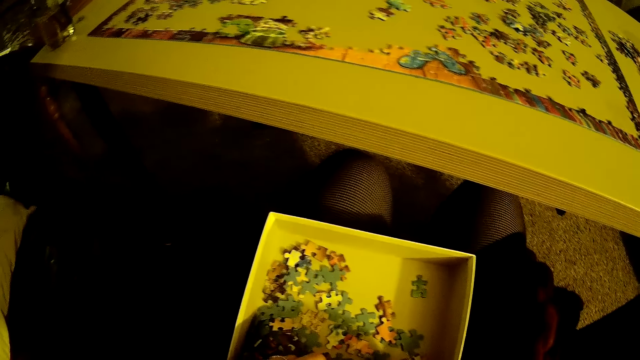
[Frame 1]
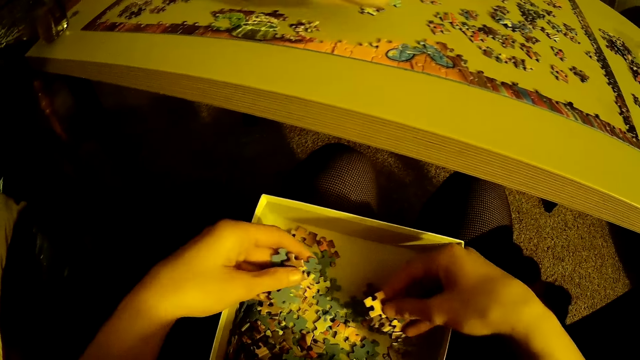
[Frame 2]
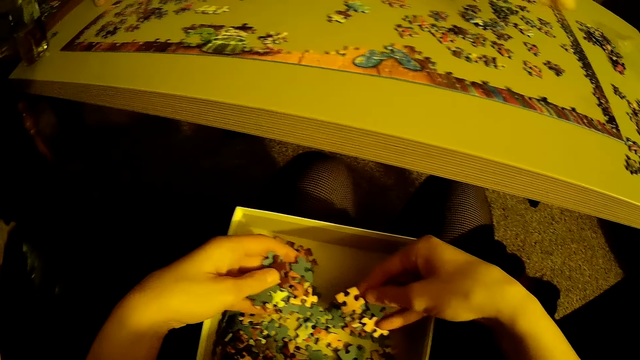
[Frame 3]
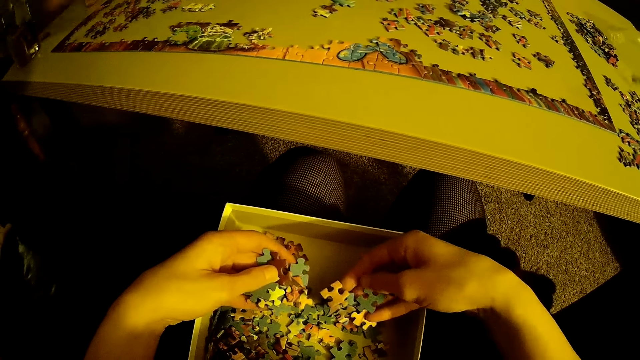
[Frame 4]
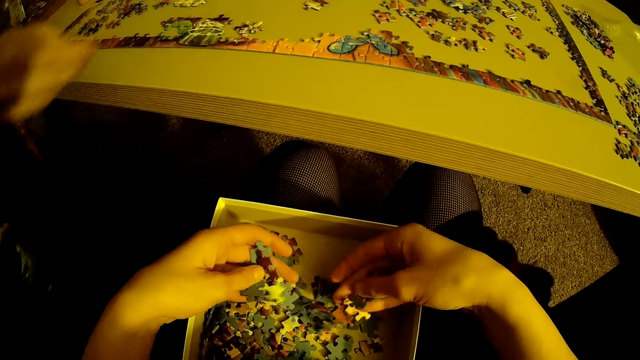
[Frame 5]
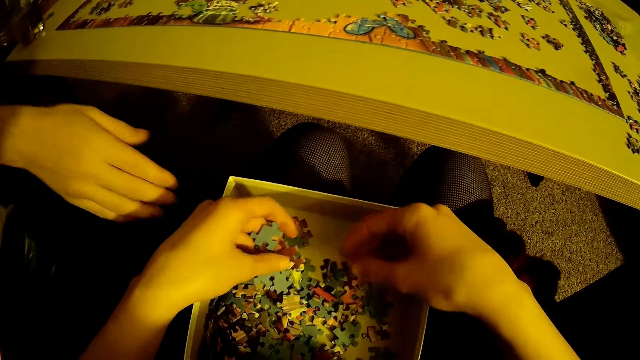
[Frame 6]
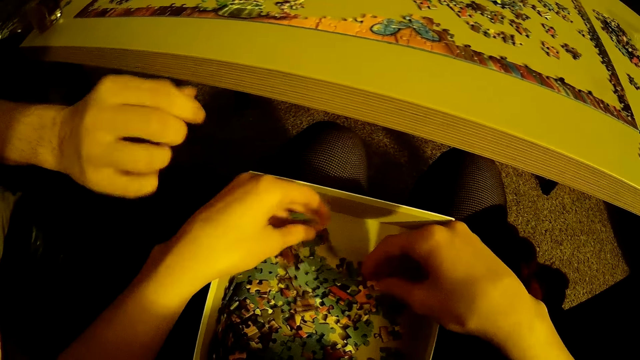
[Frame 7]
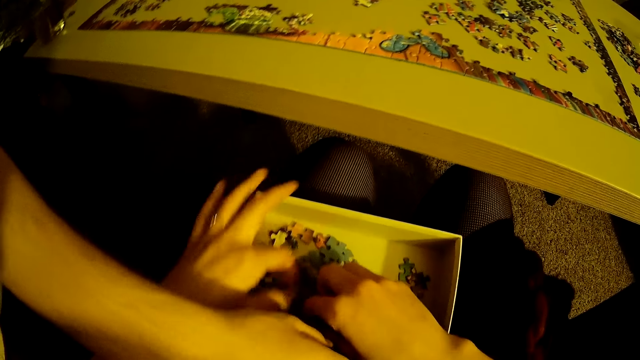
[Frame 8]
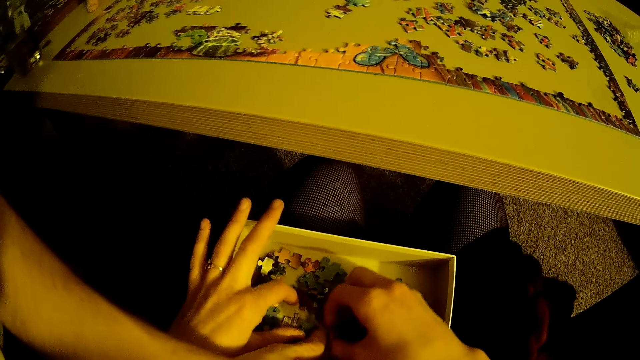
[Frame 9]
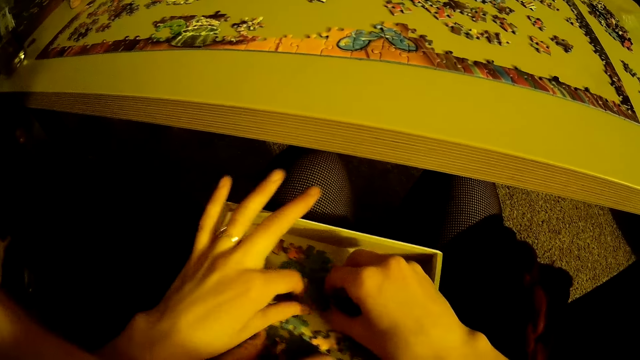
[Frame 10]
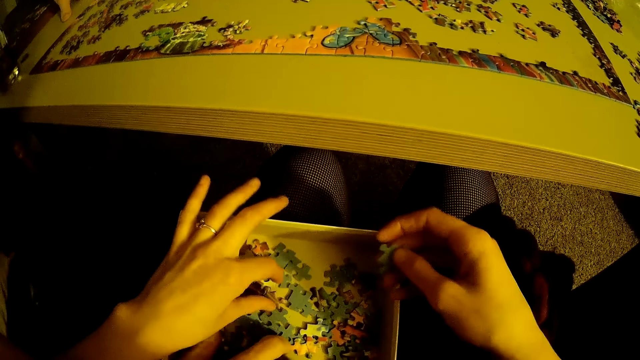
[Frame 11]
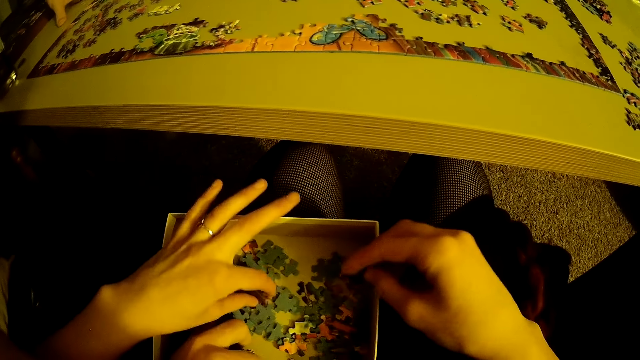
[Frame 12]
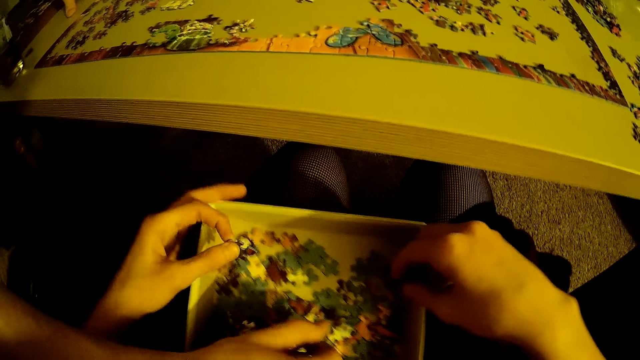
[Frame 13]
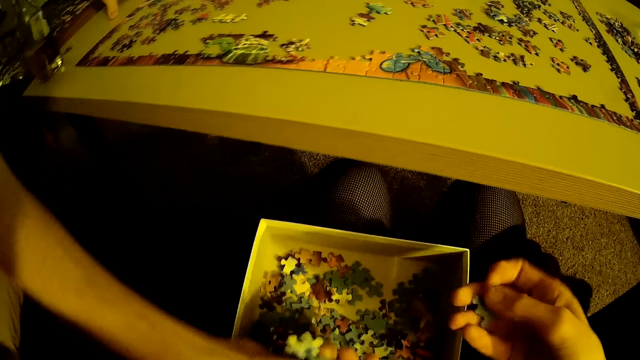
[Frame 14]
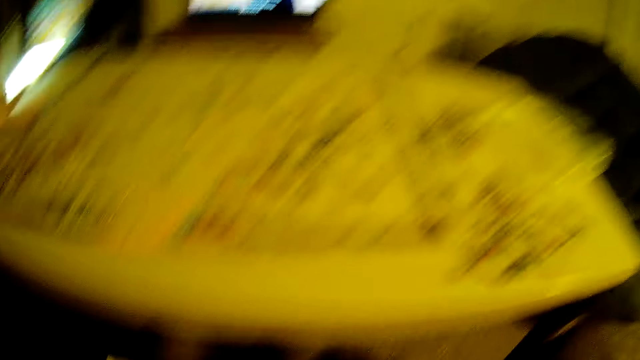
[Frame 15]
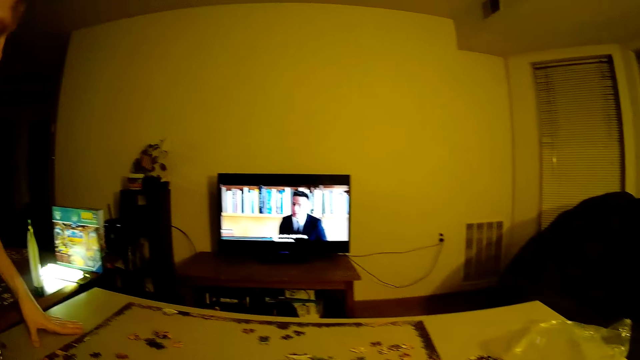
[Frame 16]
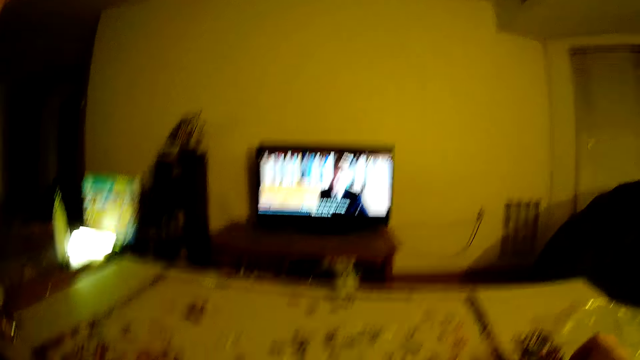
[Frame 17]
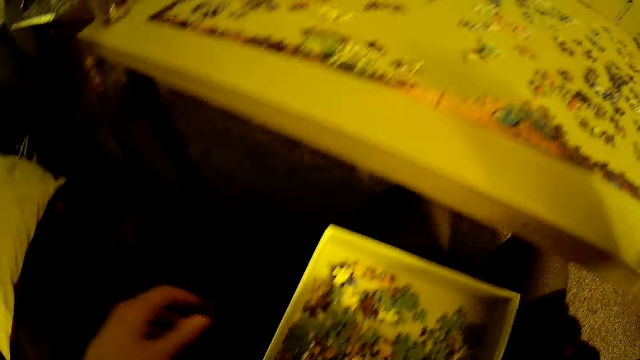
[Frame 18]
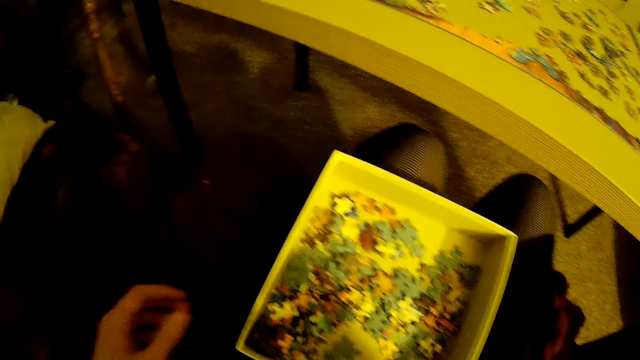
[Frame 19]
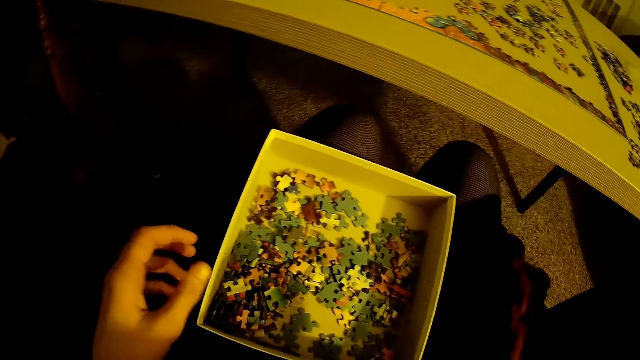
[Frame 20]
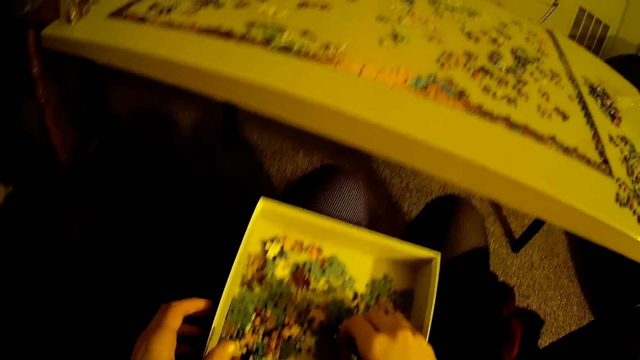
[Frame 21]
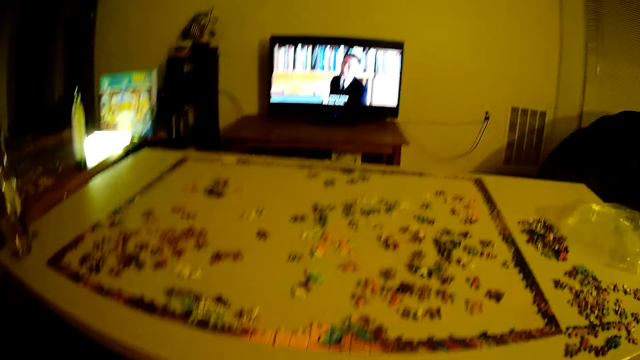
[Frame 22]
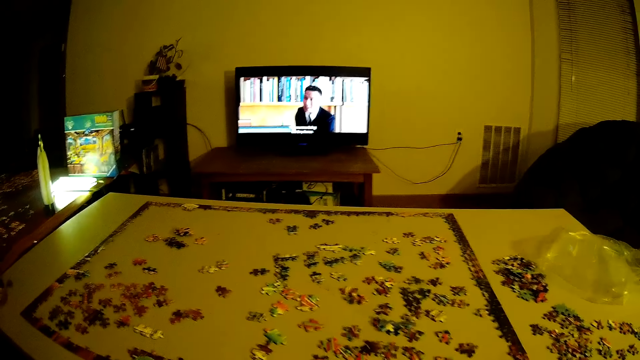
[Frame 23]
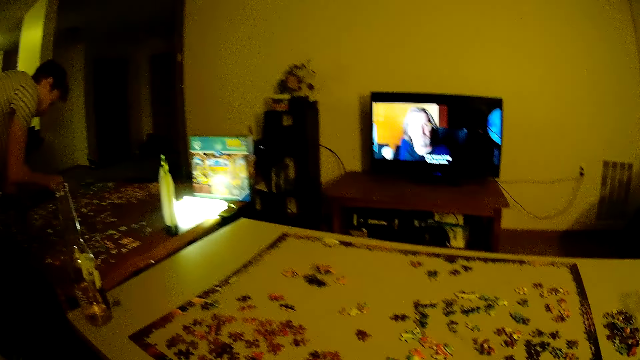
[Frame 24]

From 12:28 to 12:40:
The camera wearer pours a puzzle piece. They take a puzzle piece.

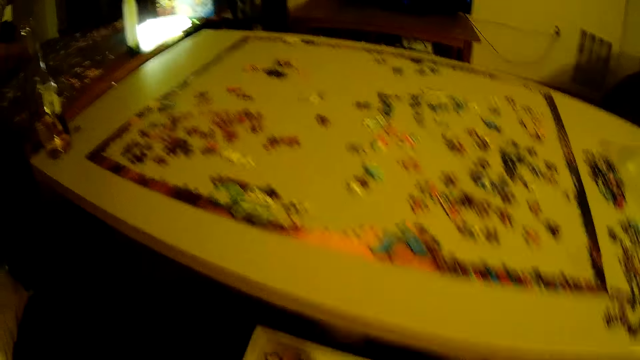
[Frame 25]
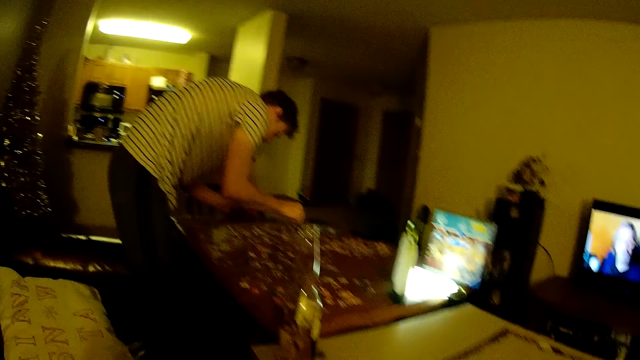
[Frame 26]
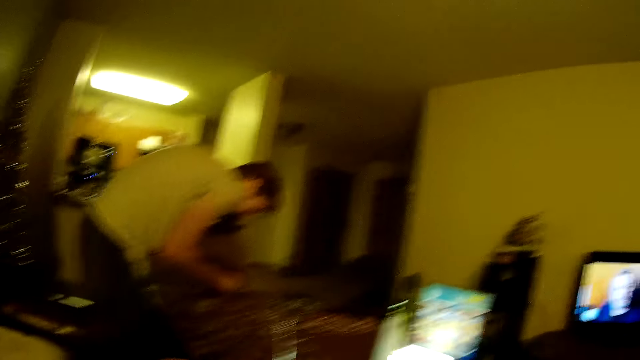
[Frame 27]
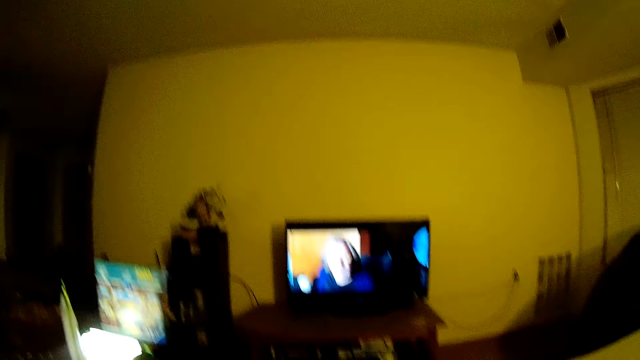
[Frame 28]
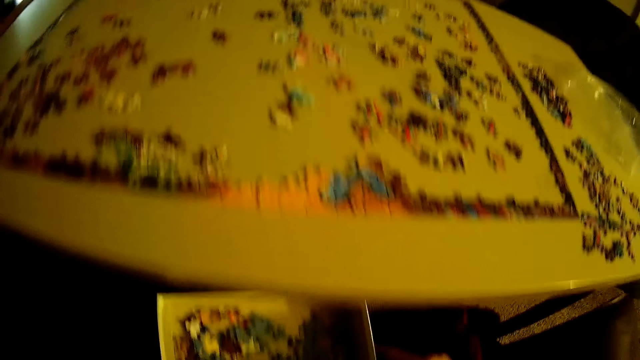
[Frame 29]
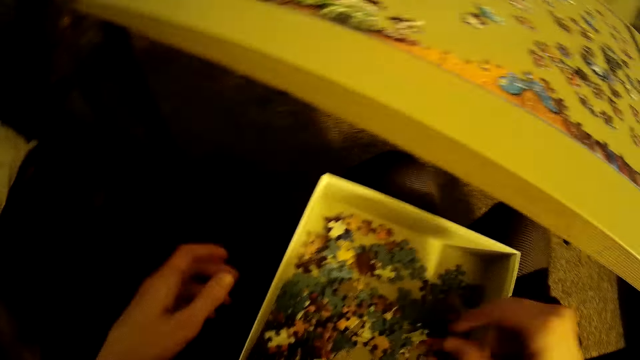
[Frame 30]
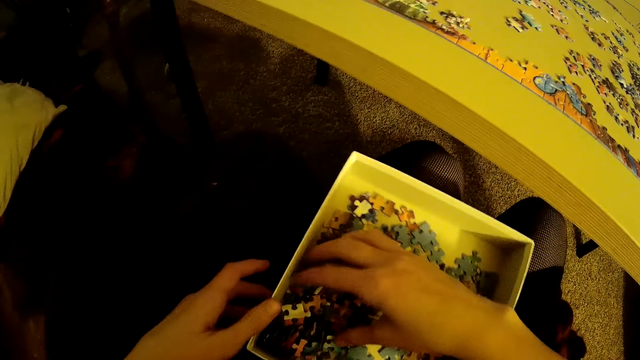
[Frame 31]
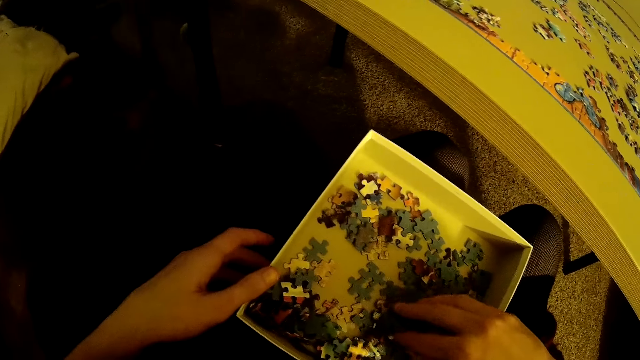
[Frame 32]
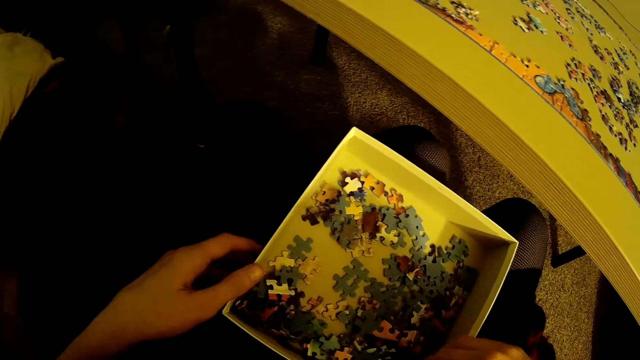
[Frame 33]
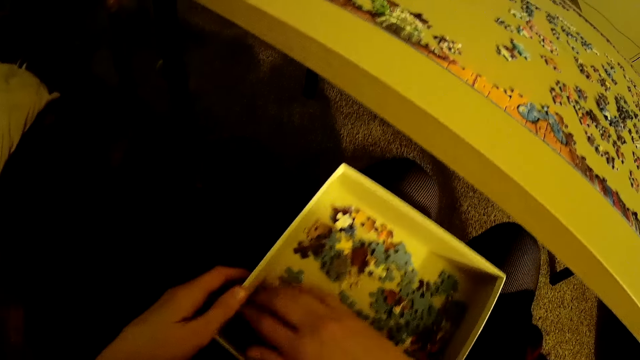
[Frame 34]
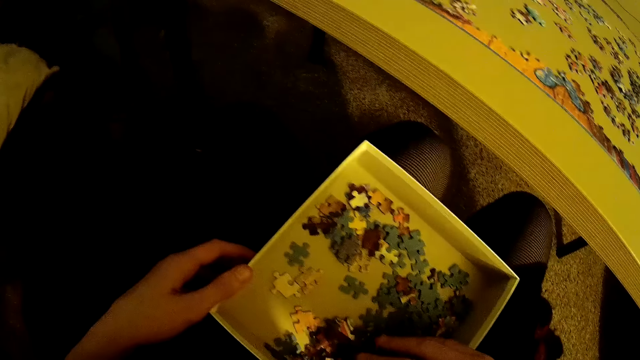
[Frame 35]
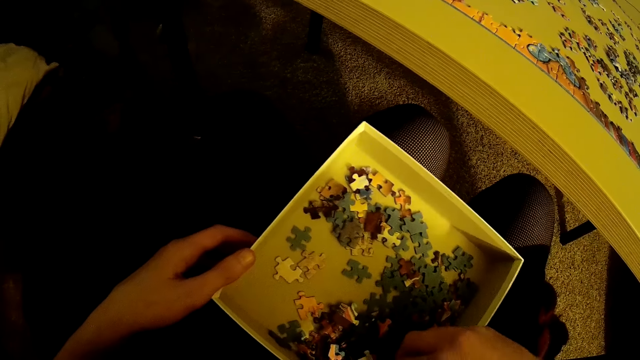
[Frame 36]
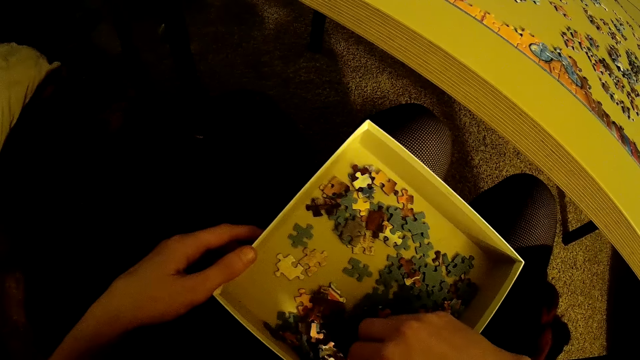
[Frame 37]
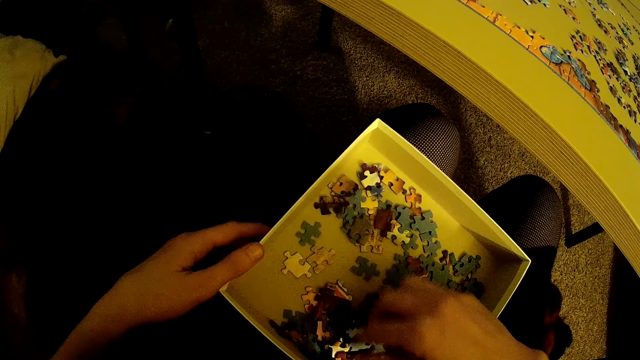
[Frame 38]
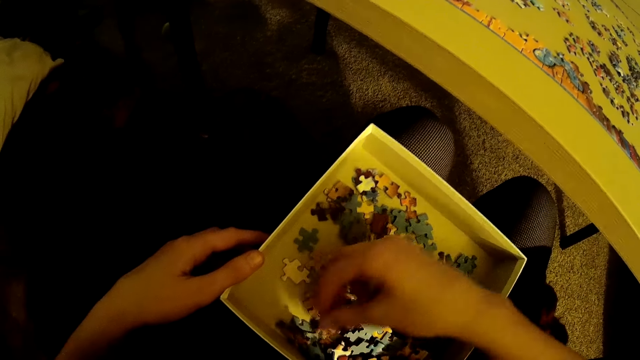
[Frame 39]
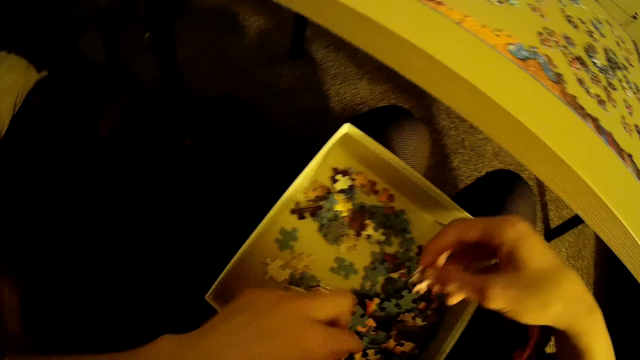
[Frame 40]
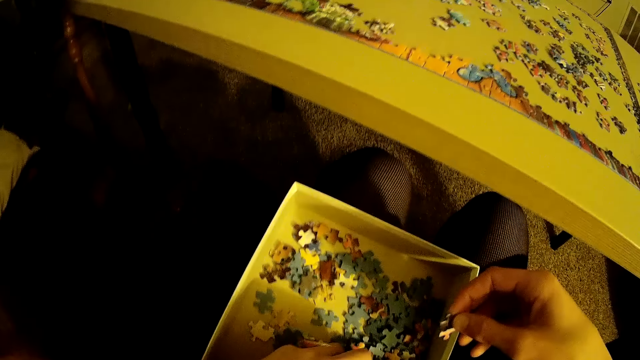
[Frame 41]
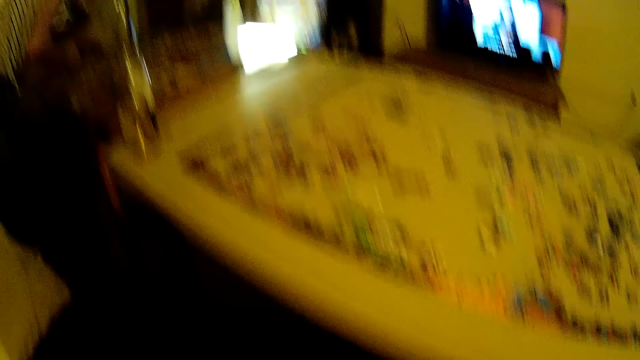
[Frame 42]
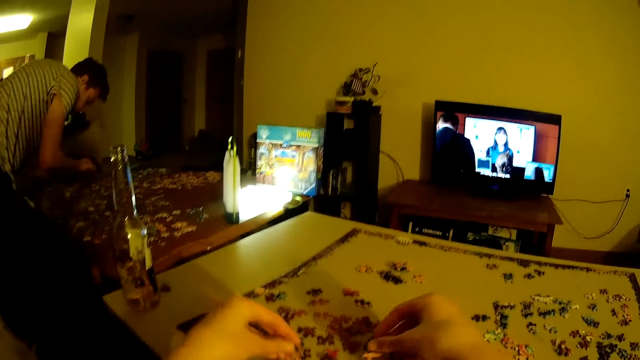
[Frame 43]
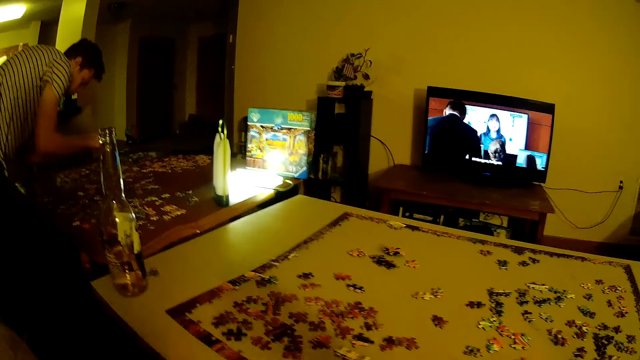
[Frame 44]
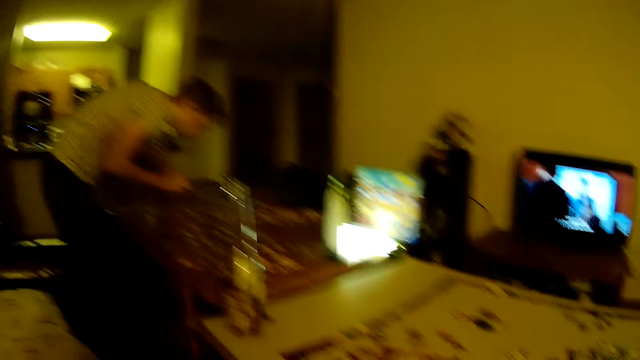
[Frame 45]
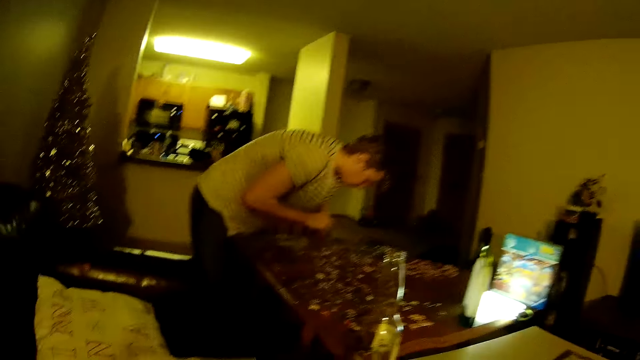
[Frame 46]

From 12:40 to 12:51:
The camera wearer pushes a puzzle piece. They take a puzzle piece. They put the puzzle piece on the table.
